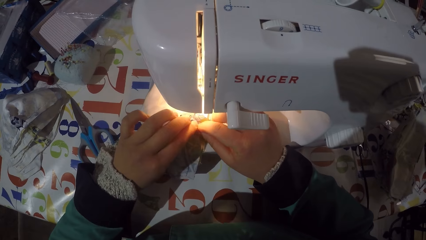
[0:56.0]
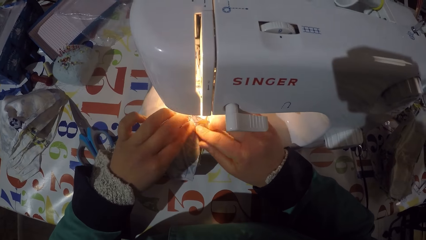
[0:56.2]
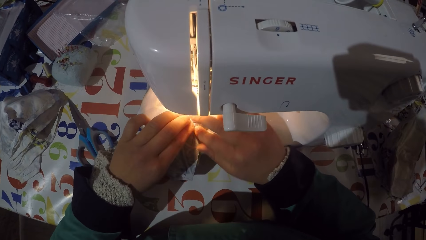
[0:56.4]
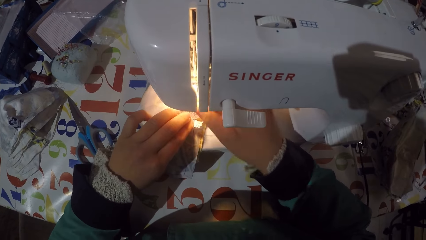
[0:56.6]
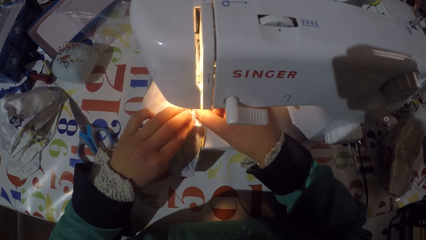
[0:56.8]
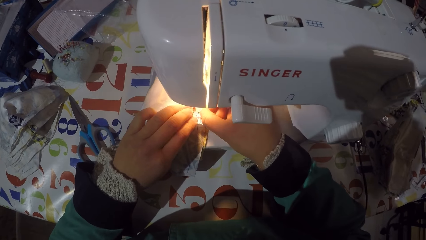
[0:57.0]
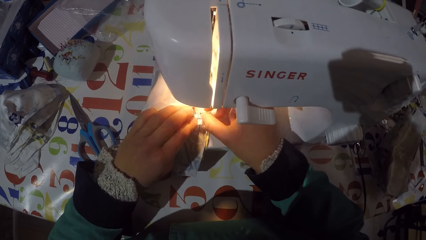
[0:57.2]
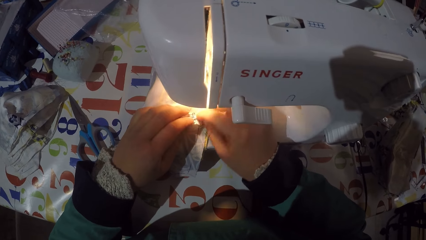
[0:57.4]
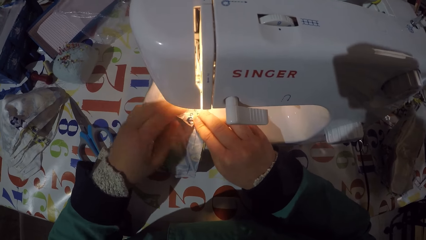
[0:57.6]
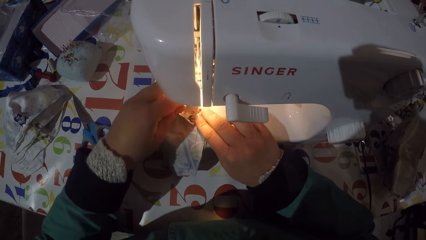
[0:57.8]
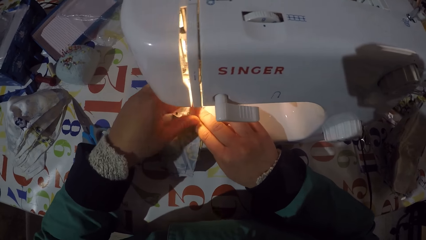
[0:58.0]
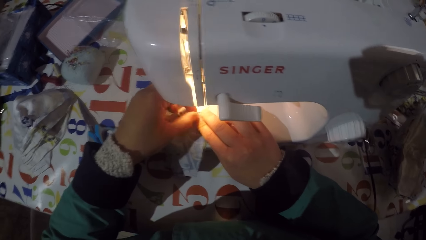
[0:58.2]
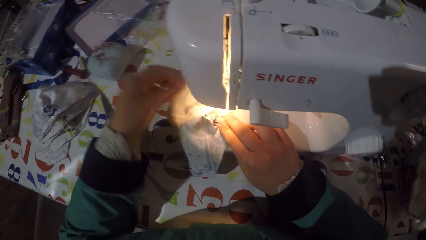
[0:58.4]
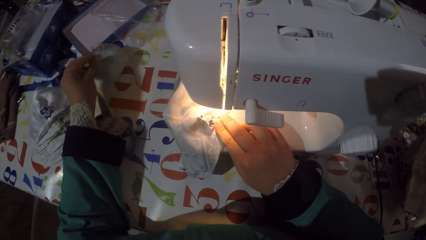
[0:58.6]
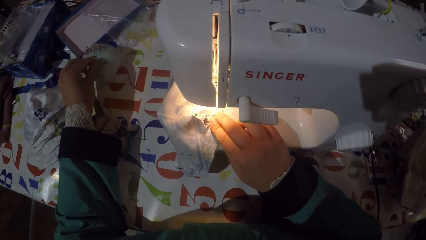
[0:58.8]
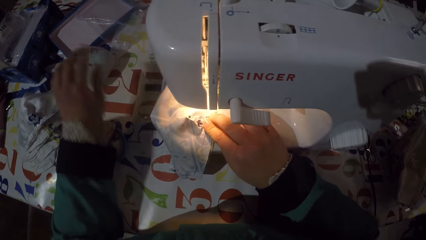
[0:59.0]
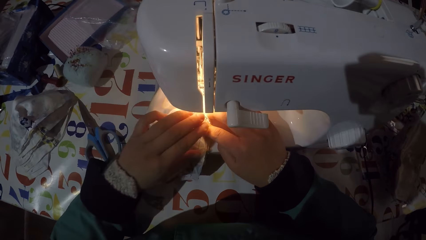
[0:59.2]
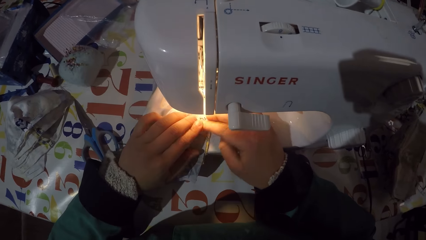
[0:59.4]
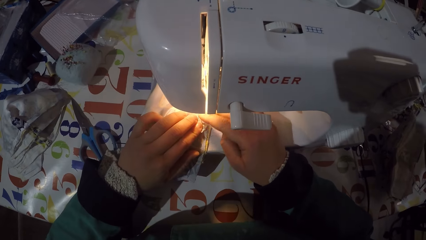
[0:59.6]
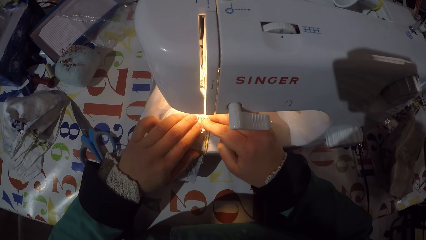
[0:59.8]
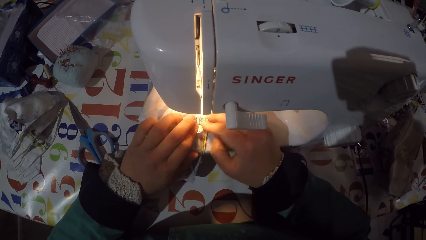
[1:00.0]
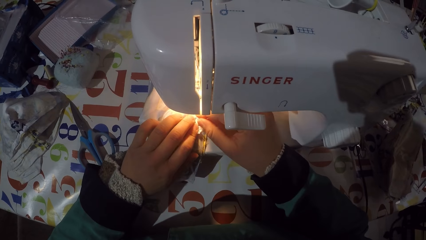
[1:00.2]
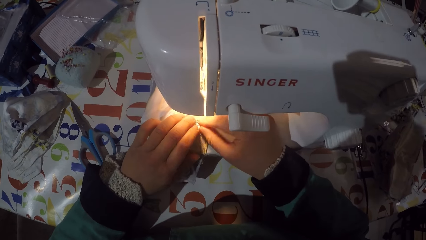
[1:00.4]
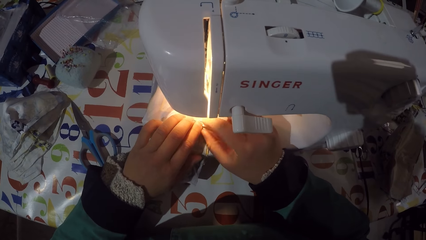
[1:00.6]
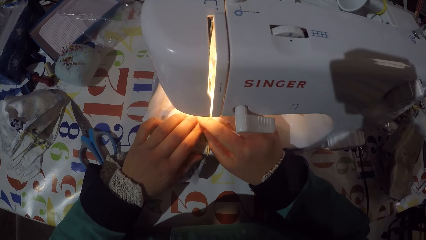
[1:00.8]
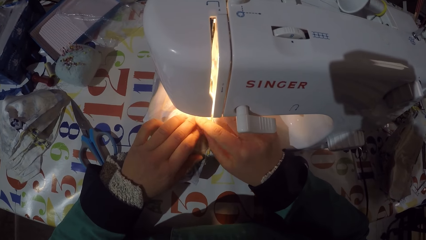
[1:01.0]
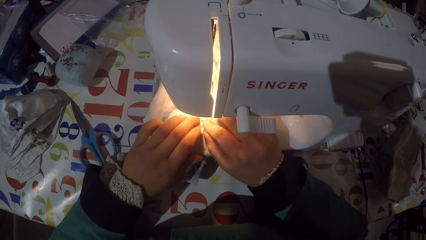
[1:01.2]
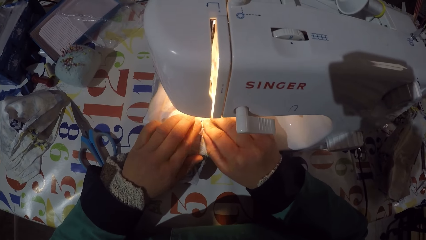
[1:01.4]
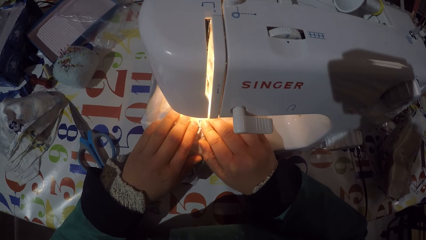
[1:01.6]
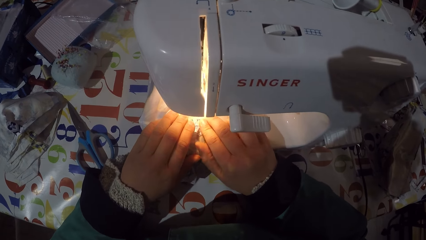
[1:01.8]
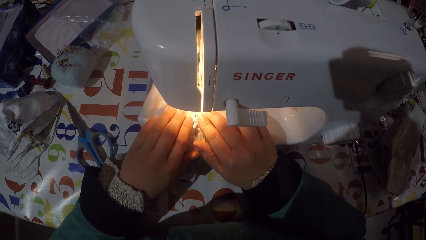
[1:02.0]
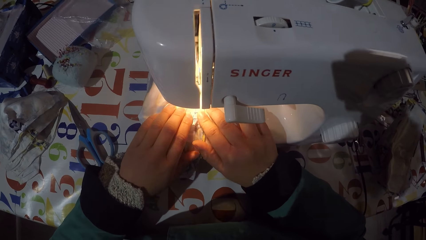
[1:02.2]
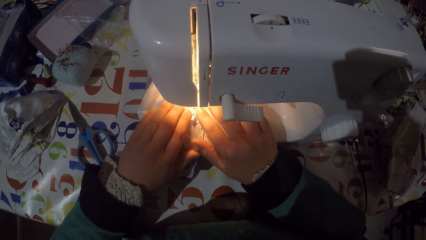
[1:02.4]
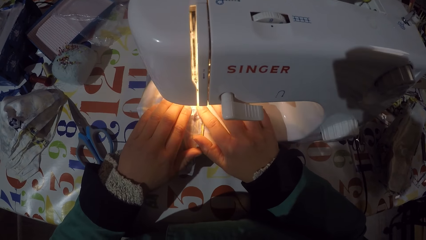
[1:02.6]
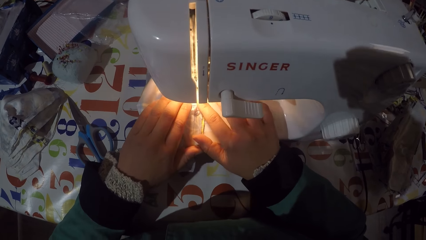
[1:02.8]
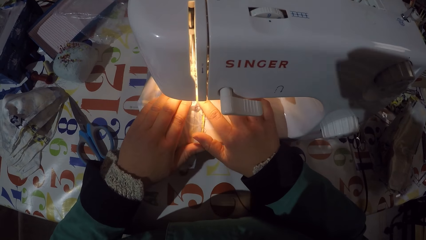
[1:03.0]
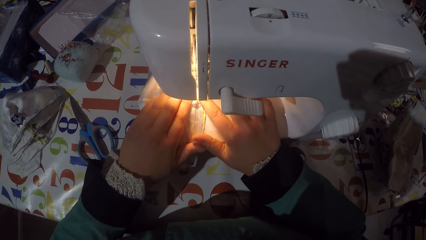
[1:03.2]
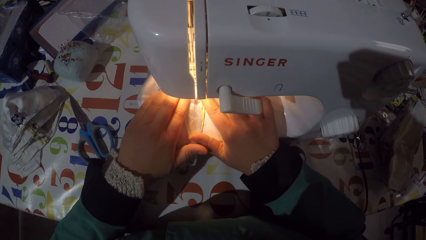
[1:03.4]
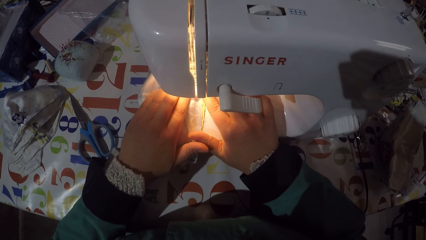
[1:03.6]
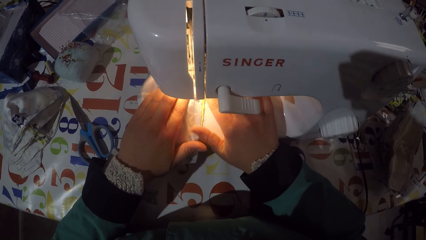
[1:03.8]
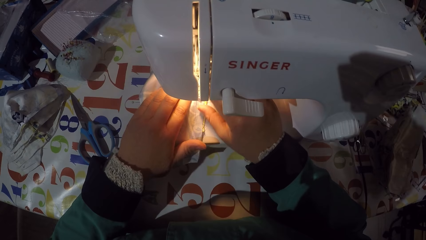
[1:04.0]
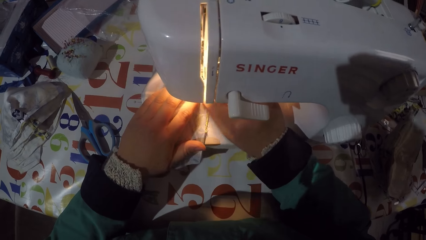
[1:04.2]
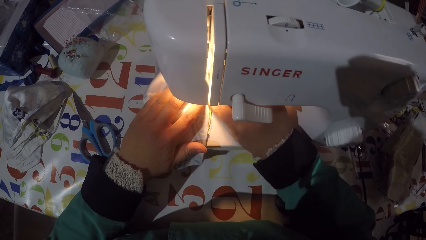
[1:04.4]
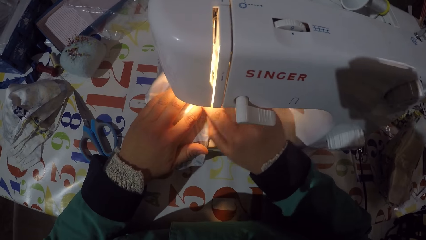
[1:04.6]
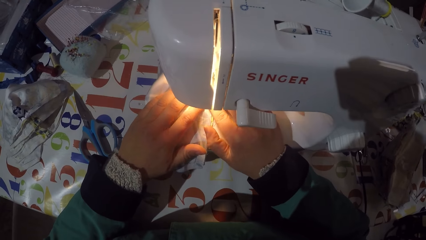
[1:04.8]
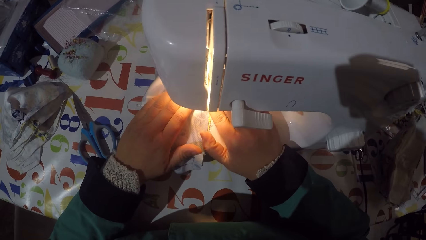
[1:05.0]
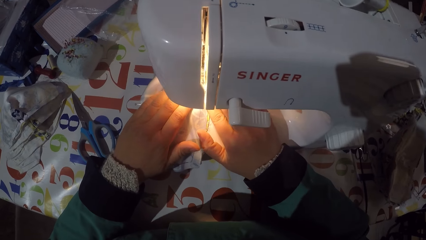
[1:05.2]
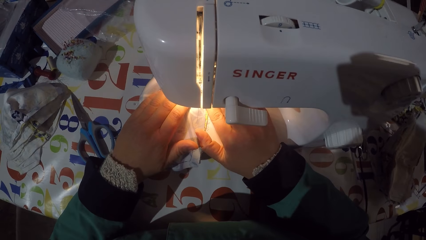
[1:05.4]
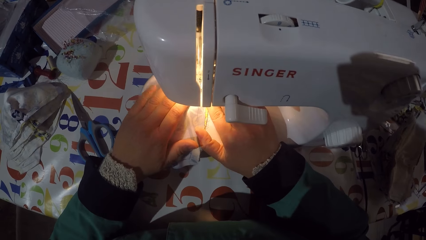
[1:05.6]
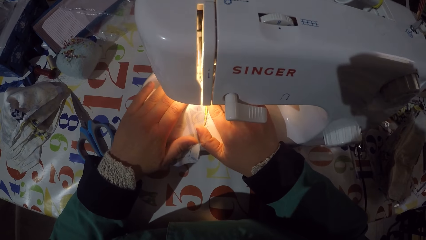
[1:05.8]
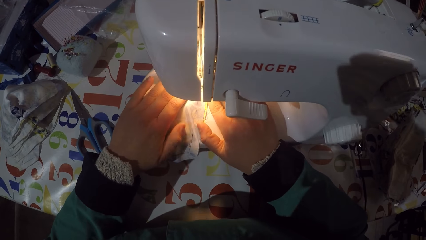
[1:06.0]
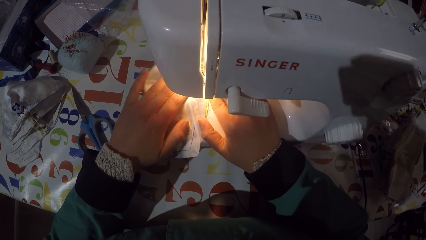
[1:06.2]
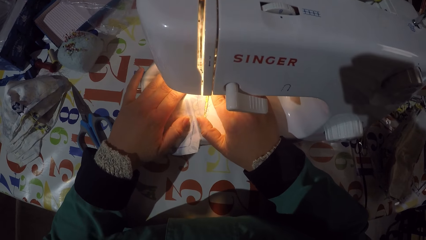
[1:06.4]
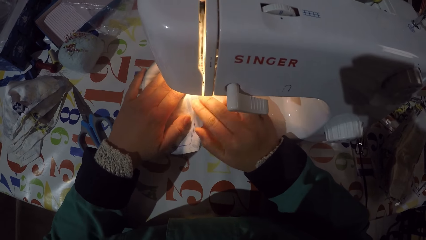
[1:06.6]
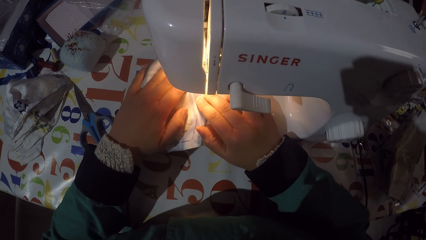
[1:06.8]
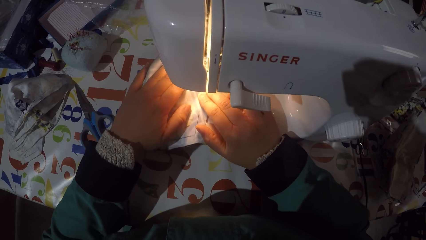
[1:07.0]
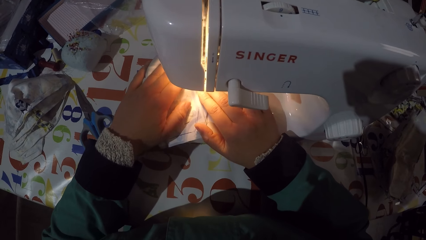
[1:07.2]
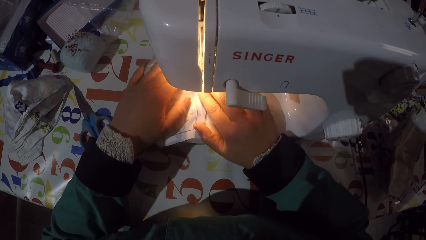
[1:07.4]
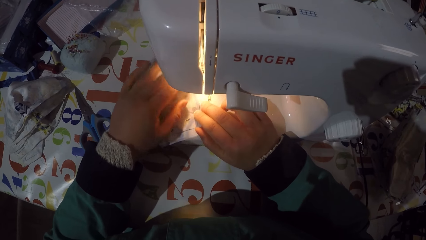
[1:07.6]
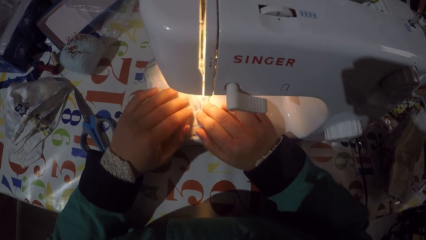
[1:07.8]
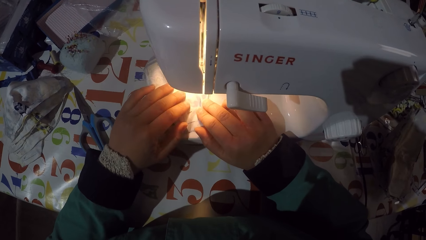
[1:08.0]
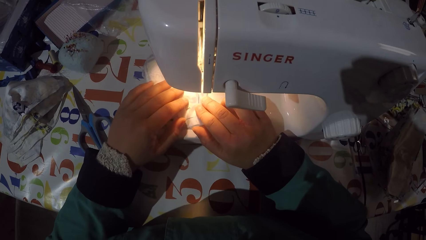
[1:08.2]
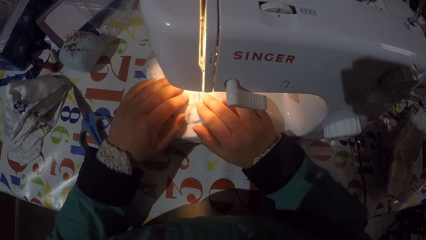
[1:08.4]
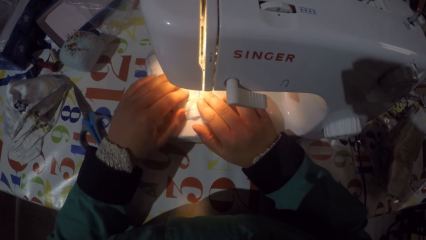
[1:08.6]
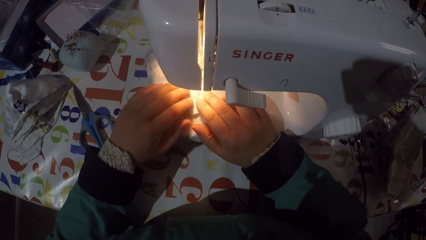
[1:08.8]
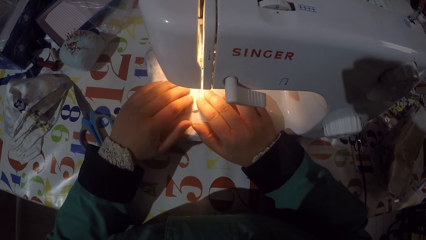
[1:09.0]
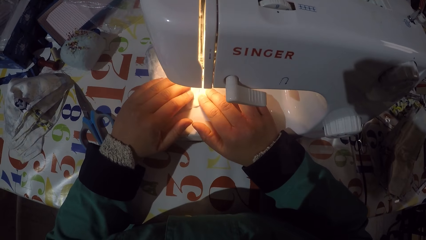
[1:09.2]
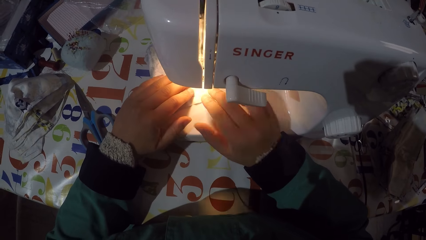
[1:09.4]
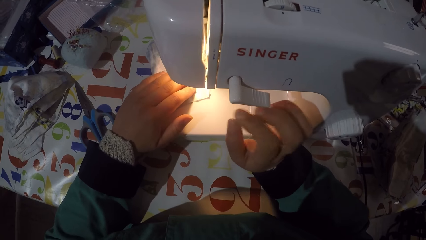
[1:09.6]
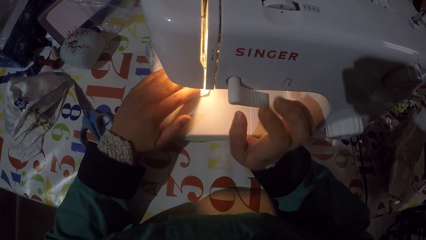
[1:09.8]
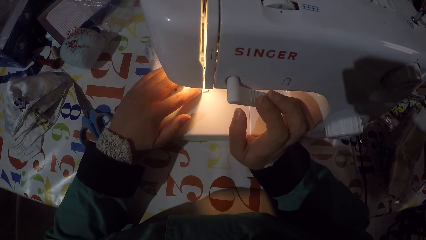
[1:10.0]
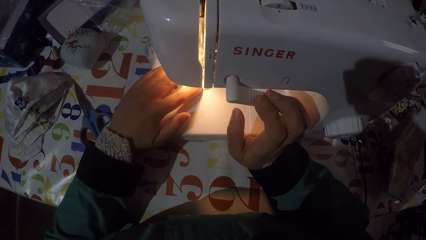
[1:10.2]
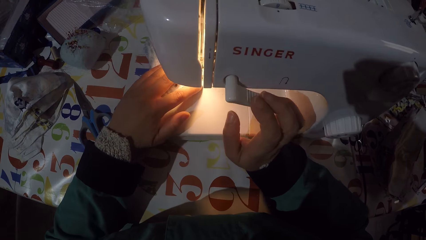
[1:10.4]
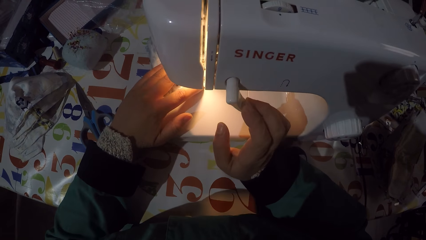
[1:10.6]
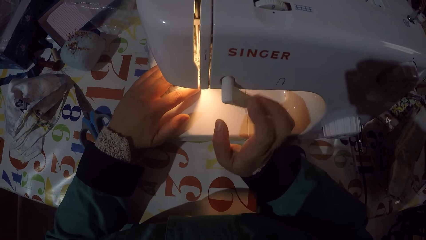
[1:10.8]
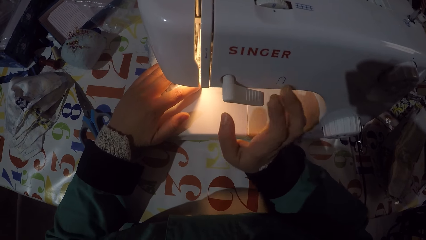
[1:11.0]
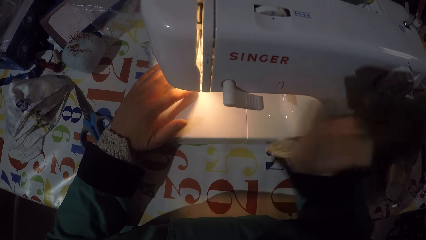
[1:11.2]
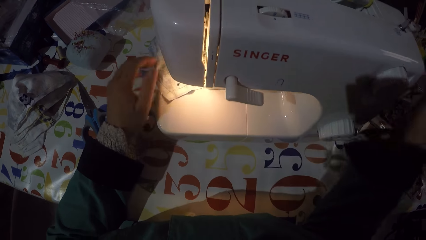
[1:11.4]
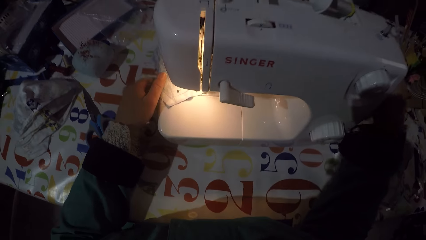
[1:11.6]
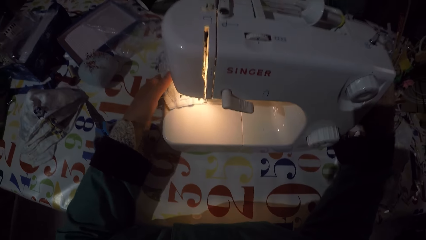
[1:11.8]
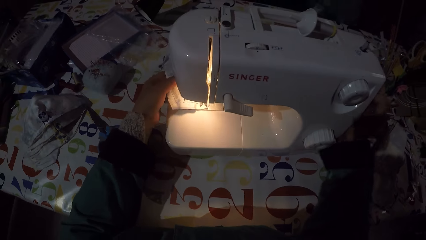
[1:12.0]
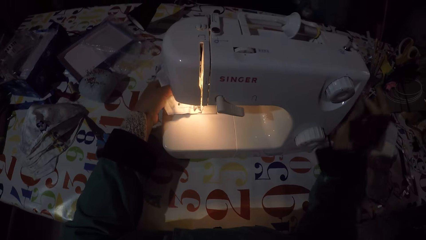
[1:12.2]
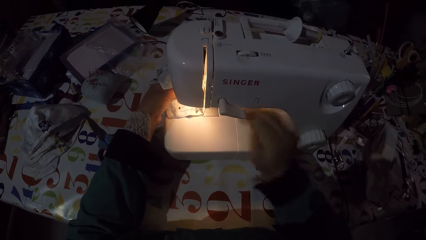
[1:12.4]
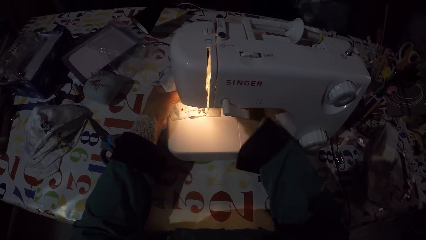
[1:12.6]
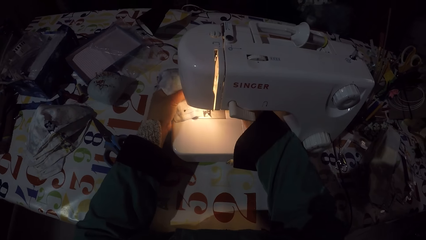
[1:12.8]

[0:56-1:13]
The camera wearer moves the piece of garment with his hands on the sewing machine flat bed. He picks a pin from the piece of garment. He pins the pin on the pin sponge. He moves the piece of garment with his hands on the sewing machine flat bed. He sews the piece of garment with the sewing machine. He moves the piece of garment with his hands on the sewing machine flat bed. He sews the piece of garment with the sewing machine. He moves the sewing machine reverse control with his right hand. He moves the sewing machine handwheel with his right hand.
